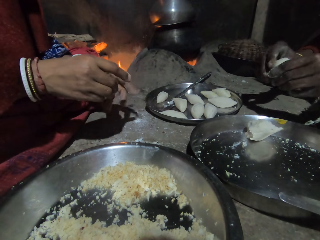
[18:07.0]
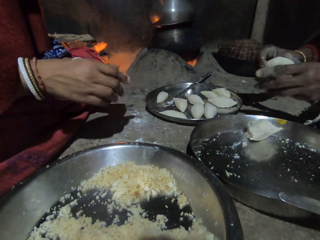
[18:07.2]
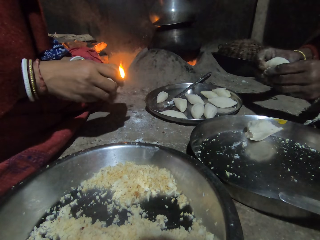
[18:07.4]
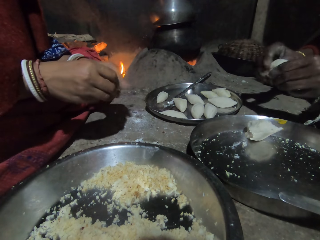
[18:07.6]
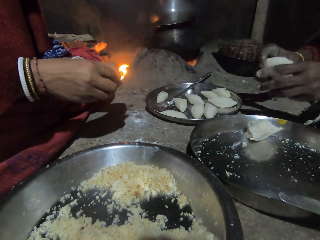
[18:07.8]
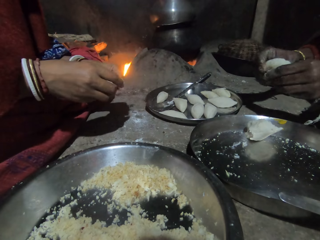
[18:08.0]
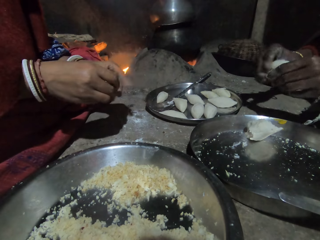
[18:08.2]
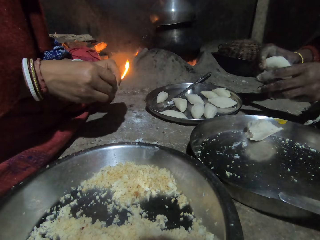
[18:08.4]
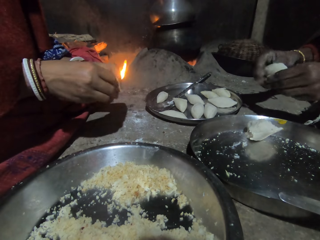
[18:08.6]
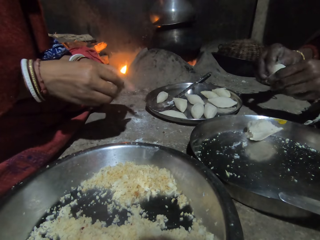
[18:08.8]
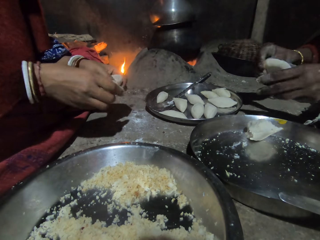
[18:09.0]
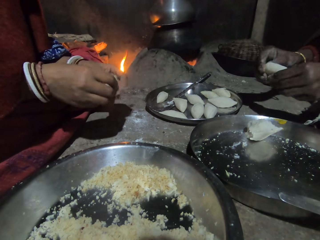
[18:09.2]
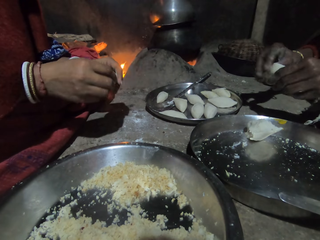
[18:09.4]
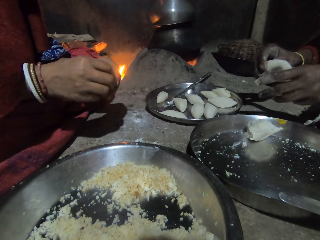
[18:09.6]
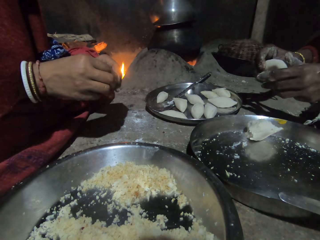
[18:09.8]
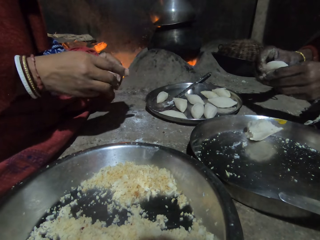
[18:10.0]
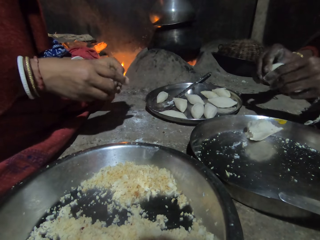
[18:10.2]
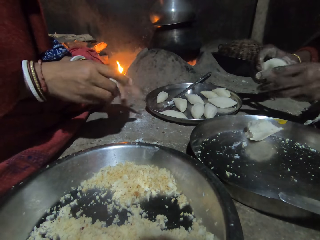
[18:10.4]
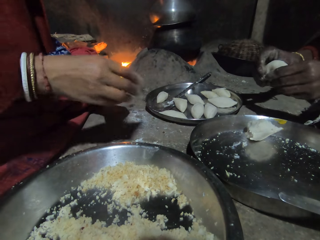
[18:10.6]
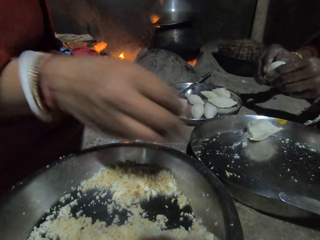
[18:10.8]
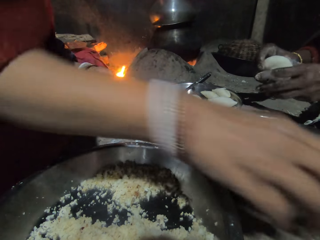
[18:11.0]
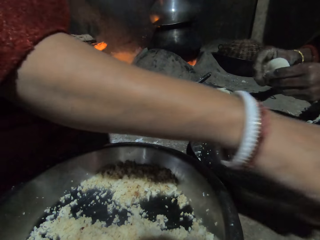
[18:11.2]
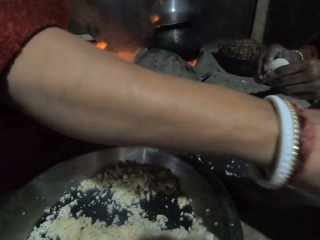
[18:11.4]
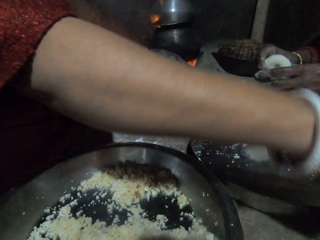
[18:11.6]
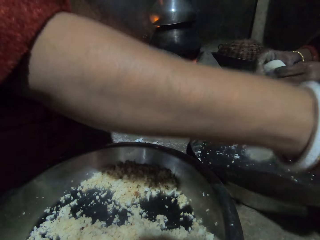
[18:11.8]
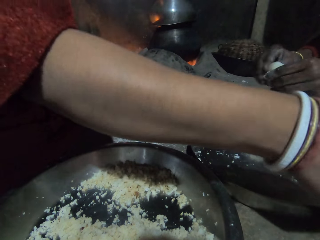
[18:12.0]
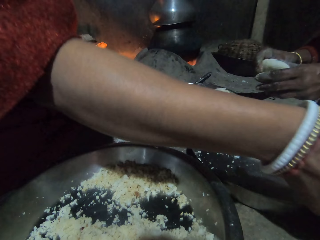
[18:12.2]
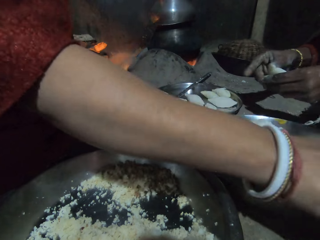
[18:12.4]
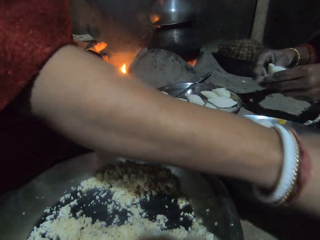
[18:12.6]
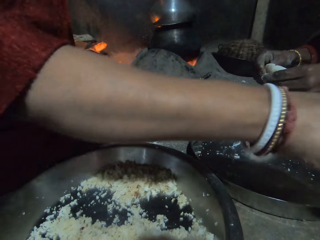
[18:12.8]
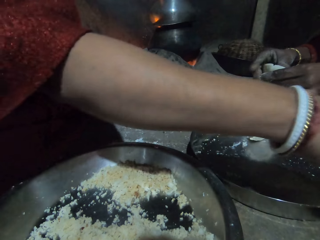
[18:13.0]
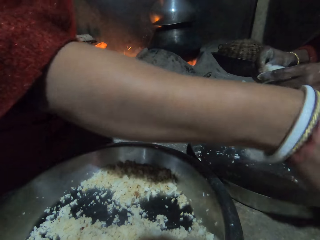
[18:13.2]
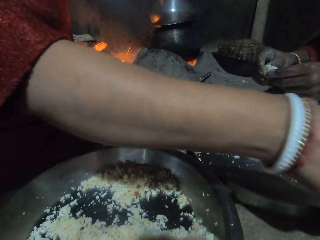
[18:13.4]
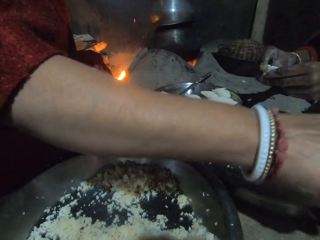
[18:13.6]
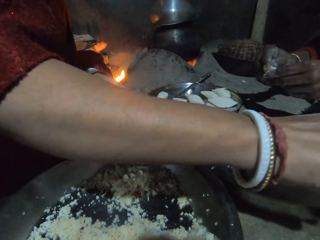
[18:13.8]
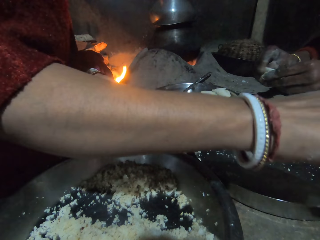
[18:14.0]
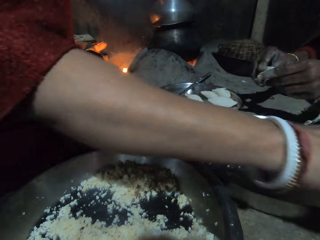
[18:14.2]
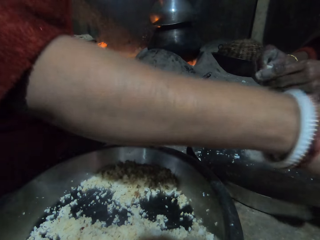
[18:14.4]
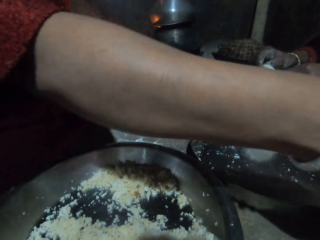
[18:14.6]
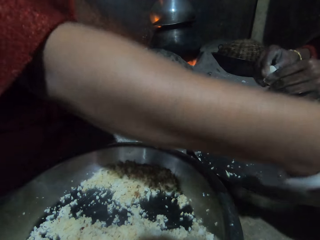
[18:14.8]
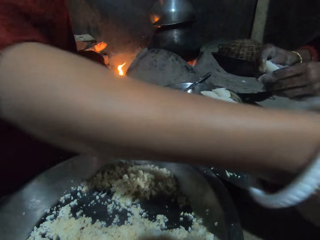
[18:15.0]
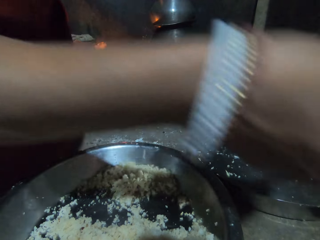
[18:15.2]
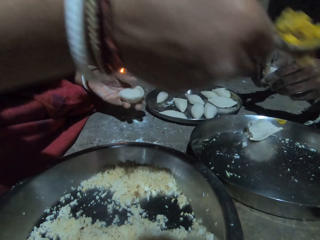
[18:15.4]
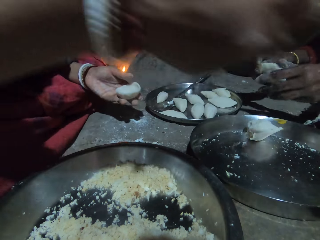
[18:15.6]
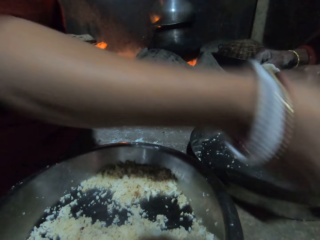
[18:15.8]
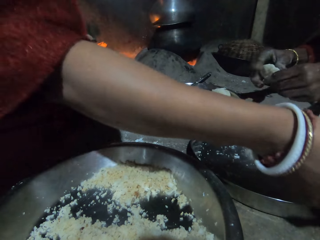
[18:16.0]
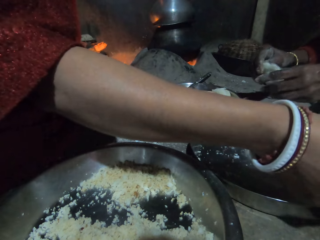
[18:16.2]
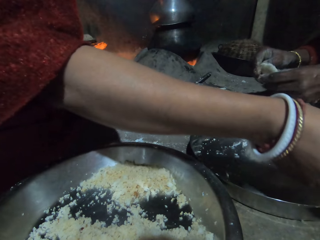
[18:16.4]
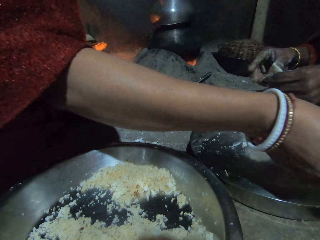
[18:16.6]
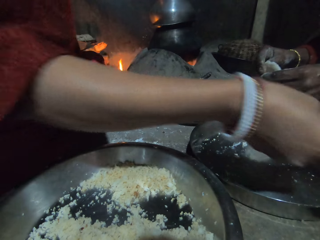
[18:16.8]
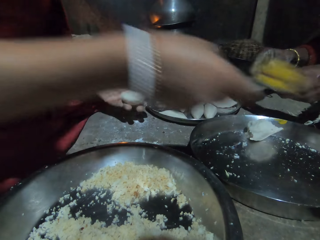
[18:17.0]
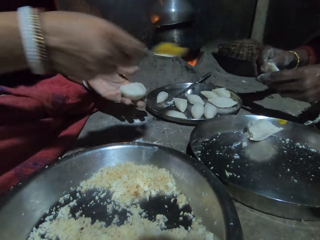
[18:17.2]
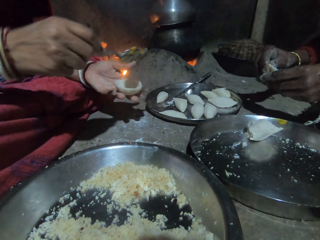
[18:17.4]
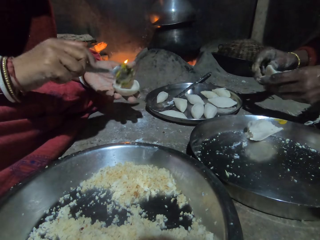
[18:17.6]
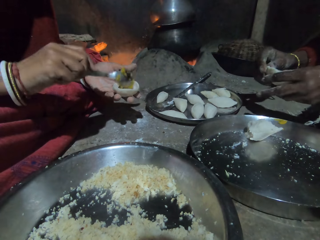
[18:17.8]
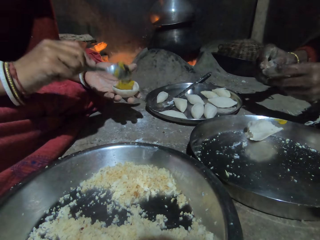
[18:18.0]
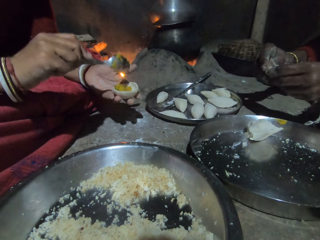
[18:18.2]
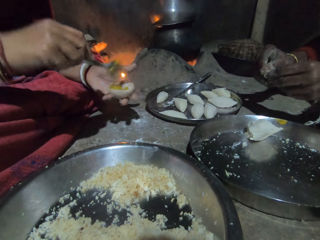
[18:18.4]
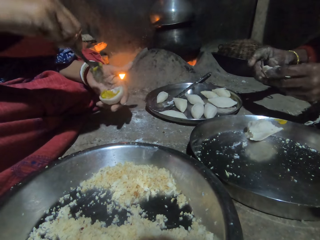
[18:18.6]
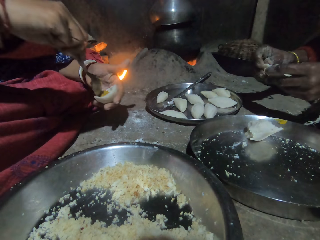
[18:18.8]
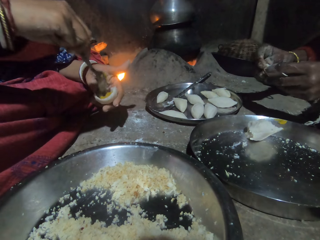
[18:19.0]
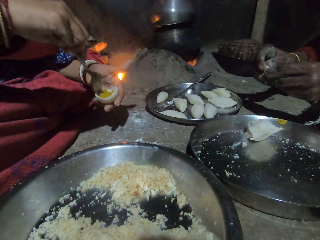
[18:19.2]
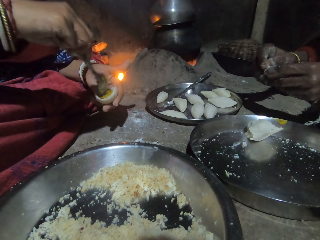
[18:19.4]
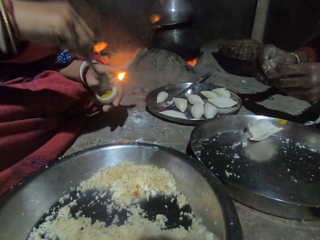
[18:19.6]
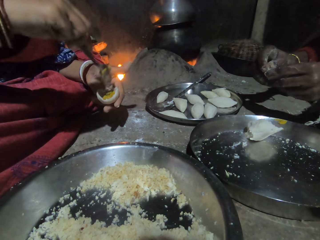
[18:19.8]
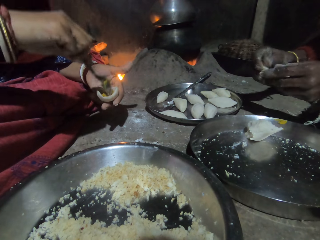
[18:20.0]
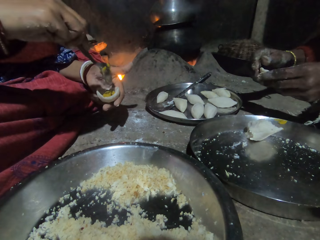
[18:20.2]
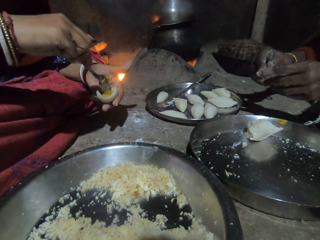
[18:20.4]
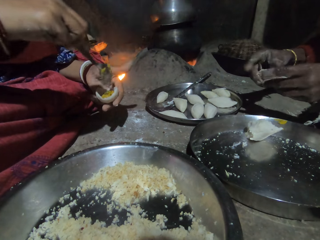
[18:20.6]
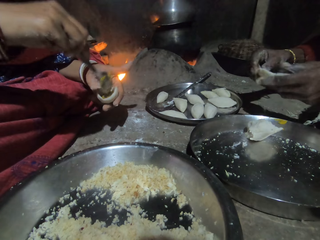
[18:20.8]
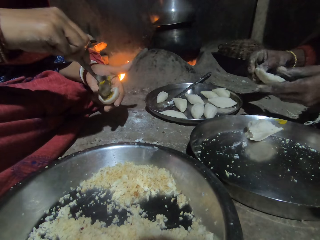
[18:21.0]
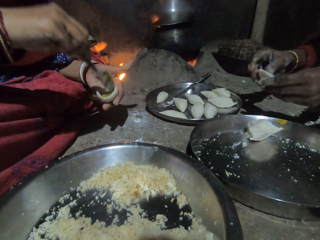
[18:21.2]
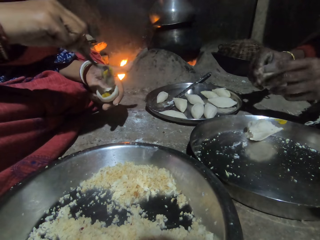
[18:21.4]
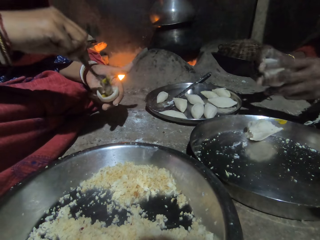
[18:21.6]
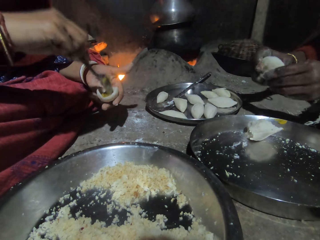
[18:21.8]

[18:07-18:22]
The woman takes some spice from the plate on the floor with the spoon in her right hand. She shapes dough in a concave shape. The camera wearer carries something with a spoon. They put something in the concave shaped dough. They spread the dough with the spoon.

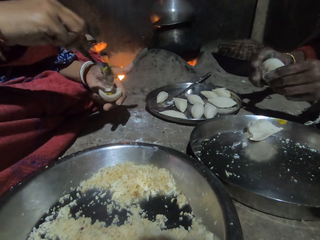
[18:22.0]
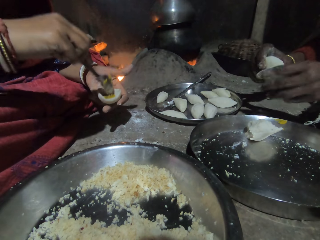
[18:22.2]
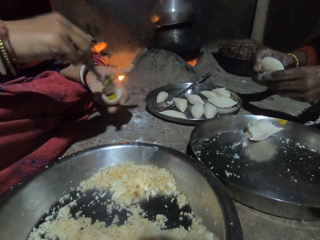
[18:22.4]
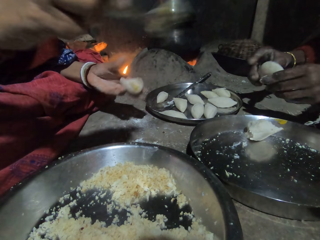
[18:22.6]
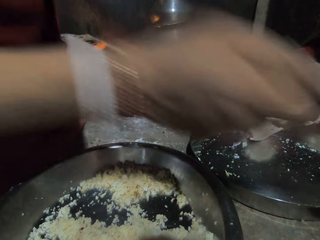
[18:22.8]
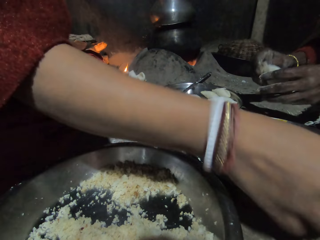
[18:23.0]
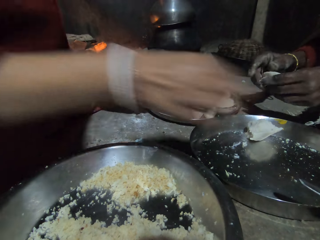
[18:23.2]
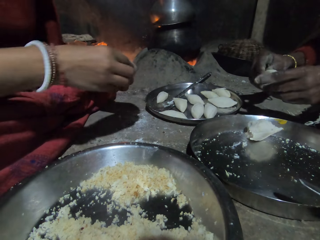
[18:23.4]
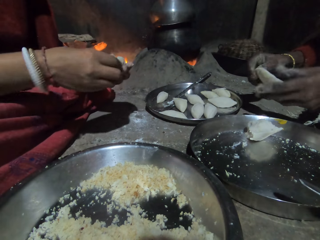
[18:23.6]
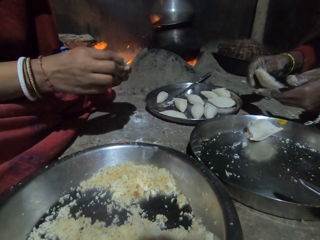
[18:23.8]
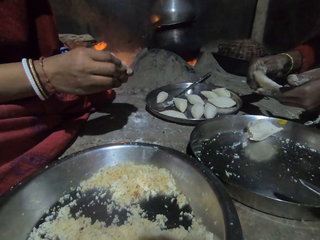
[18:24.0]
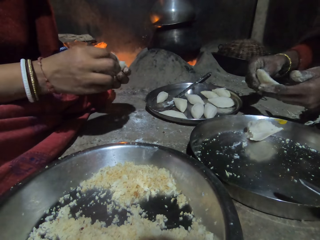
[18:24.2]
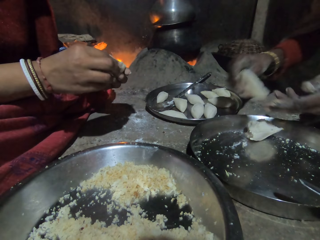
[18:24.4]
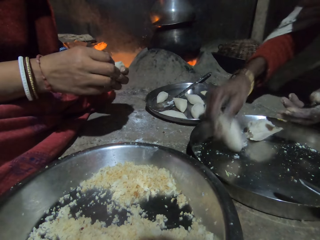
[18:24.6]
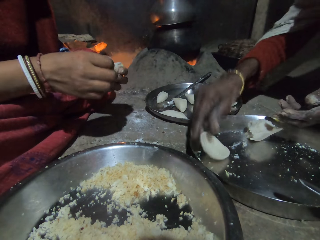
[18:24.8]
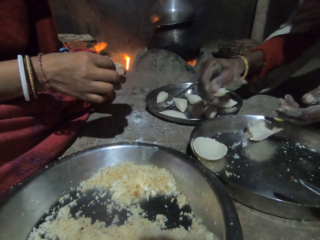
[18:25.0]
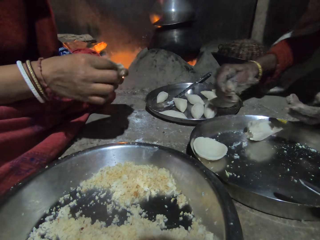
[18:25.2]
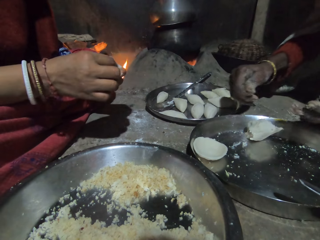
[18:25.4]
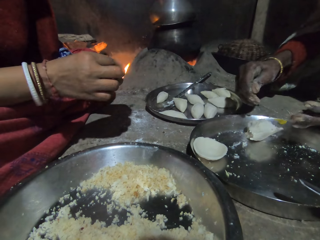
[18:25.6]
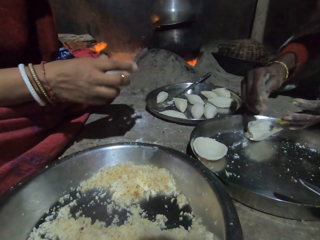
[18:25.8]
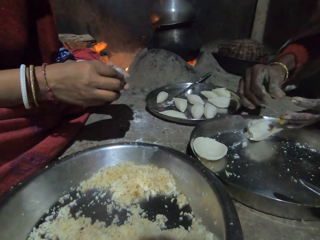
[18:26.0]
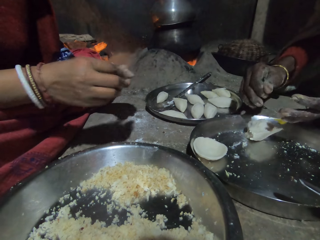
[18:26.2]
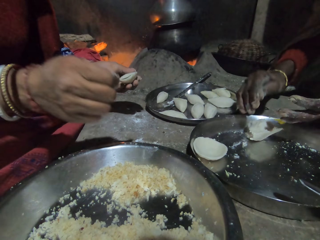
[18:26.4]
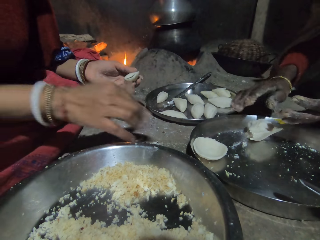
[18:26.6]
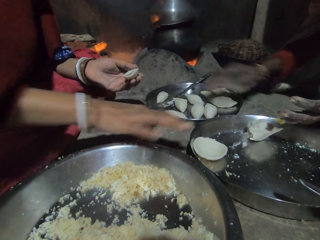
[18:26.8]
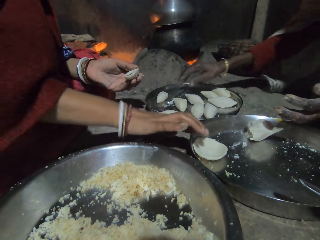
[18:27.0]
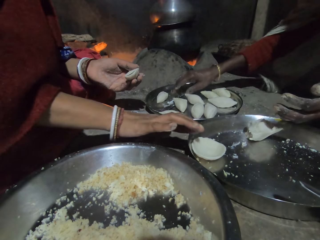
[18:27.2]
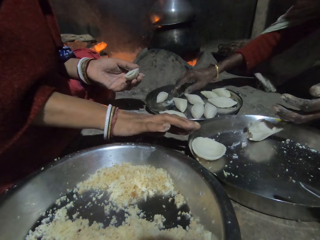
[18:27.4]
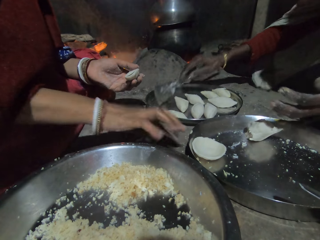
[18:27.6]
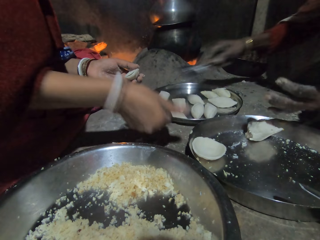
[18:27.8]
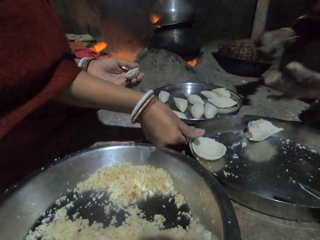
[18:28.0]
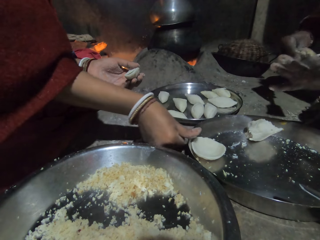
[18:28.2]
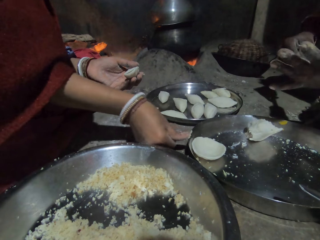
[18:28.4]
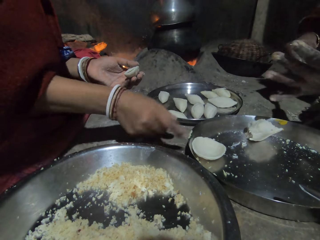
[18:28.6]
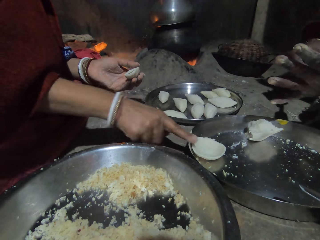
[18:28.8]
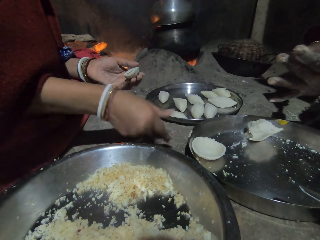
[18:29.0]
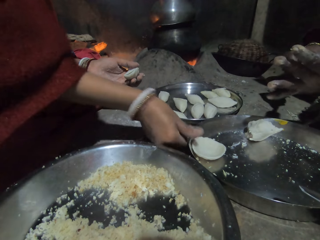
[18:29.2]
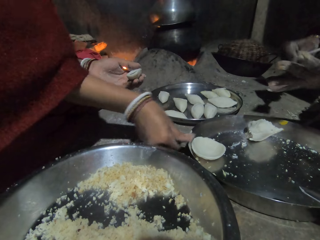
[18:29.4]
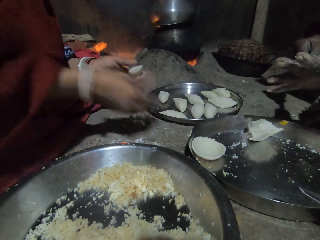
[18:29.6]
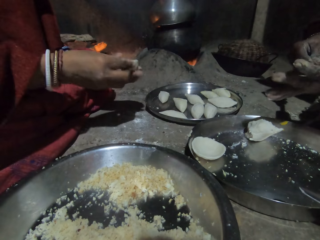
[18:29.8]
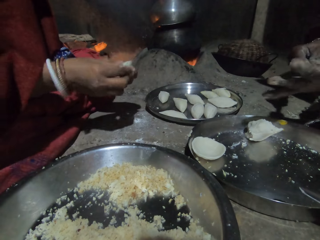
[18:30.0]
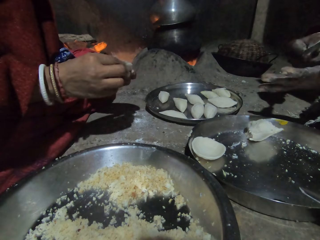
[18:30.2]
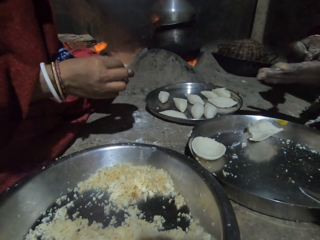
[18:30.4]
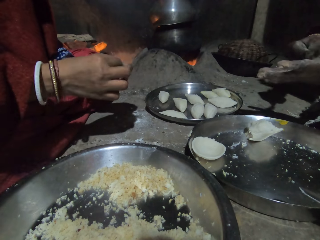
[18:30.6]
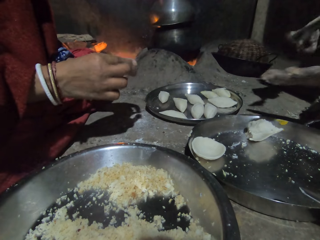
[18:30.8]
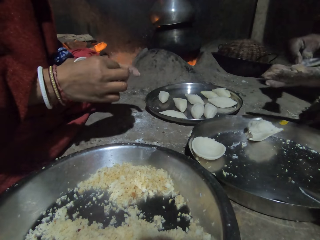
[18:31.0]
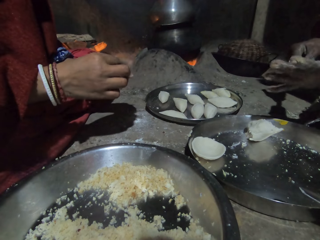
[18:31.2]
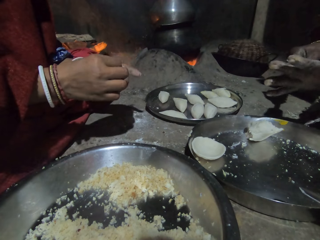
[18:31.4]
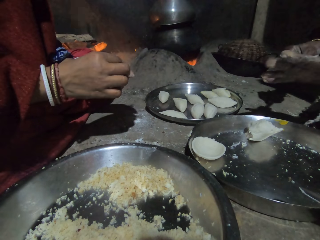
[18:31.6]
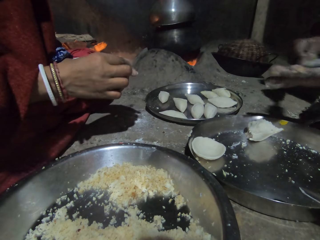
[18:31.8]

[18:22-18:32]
The camera wearer pulls the spoon off the dough. He puts the spoon aside, molds the dough with both hands, and talks to a person. The person drops the concave shaped dough on the tray. The camera wearer pulls his hand off the dough and clears his fingers on the tray. The person picks up a knife and clears his hand with the knife. The camera wearer clears his fingers on the tray again. He molds the dumpling with his hand and presses the dough.
